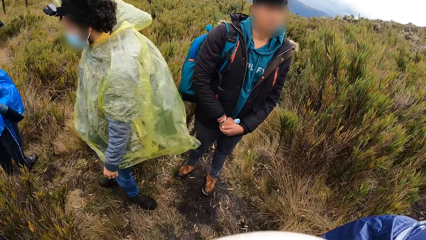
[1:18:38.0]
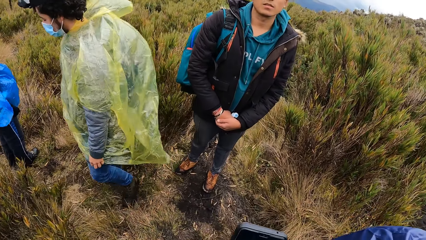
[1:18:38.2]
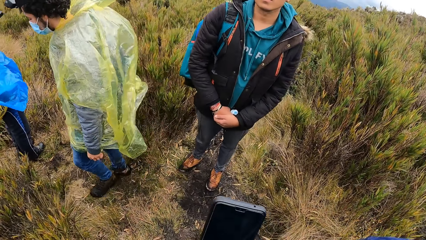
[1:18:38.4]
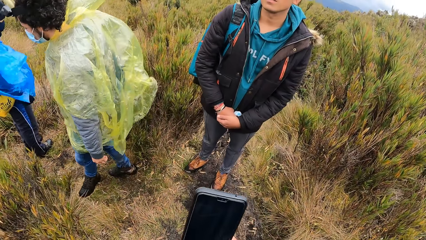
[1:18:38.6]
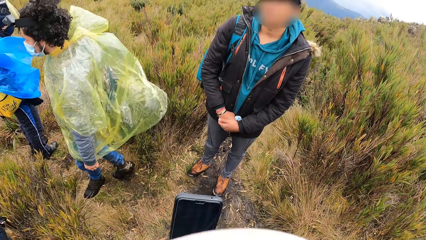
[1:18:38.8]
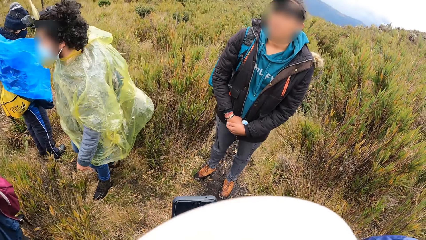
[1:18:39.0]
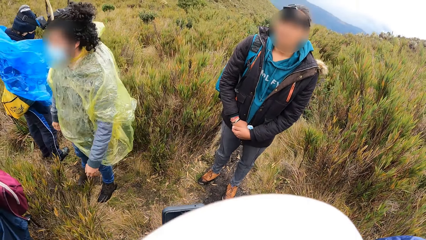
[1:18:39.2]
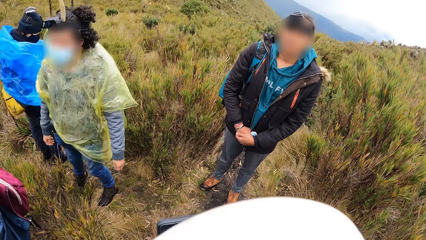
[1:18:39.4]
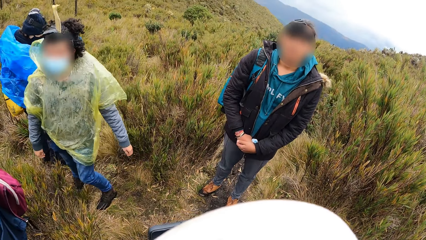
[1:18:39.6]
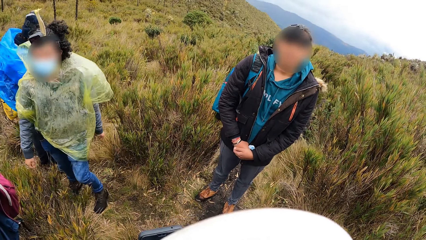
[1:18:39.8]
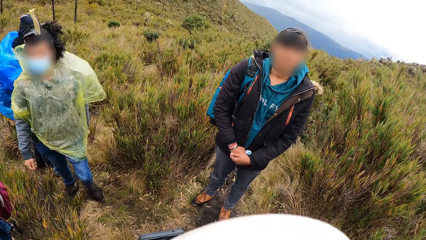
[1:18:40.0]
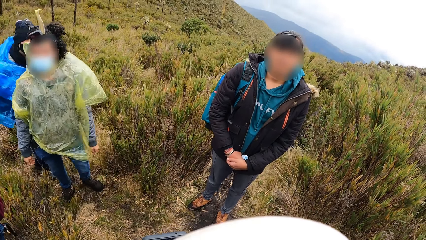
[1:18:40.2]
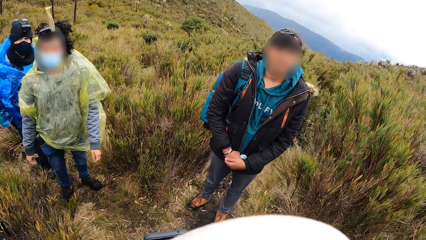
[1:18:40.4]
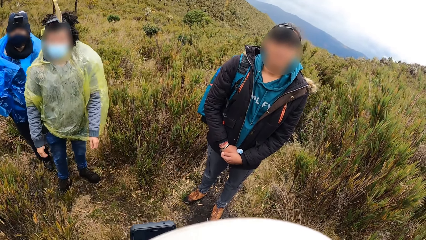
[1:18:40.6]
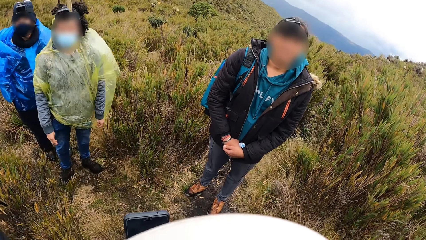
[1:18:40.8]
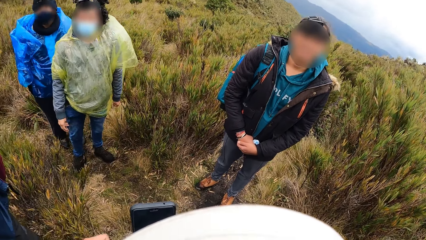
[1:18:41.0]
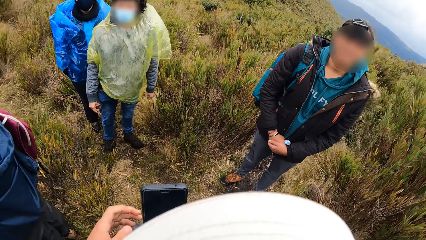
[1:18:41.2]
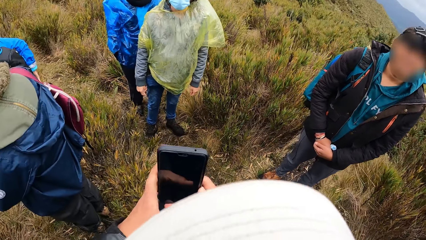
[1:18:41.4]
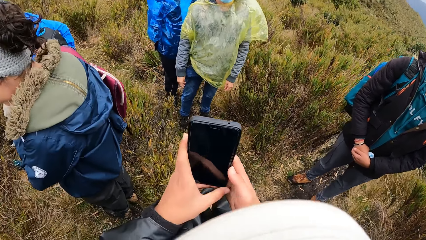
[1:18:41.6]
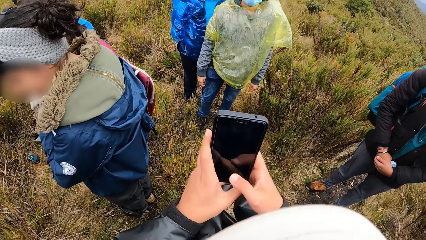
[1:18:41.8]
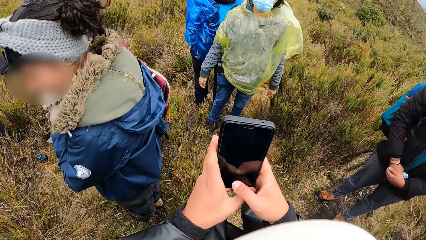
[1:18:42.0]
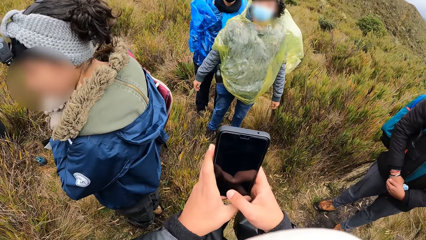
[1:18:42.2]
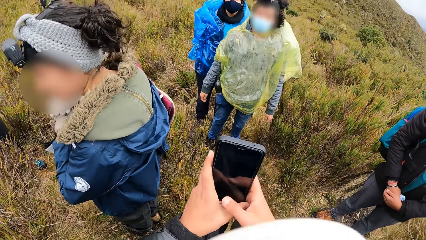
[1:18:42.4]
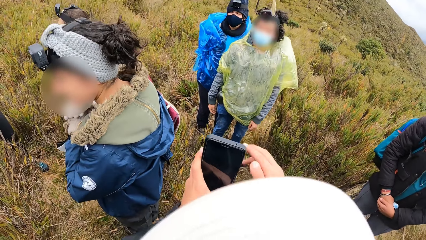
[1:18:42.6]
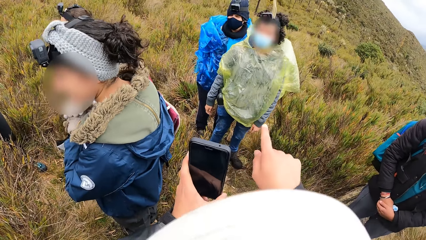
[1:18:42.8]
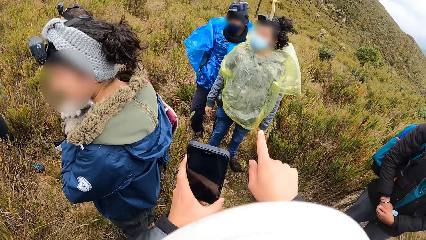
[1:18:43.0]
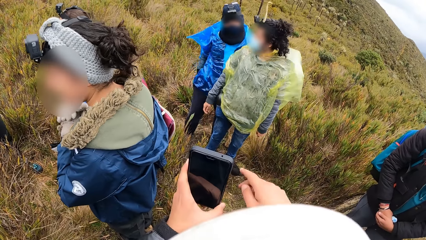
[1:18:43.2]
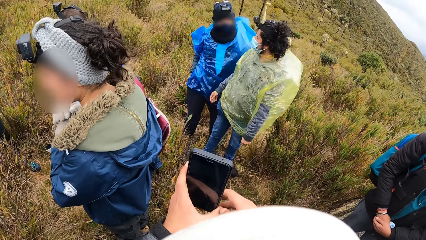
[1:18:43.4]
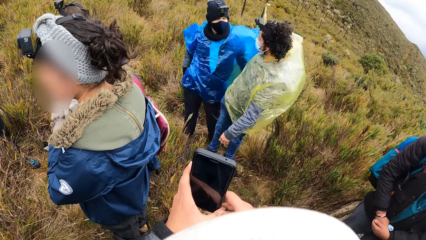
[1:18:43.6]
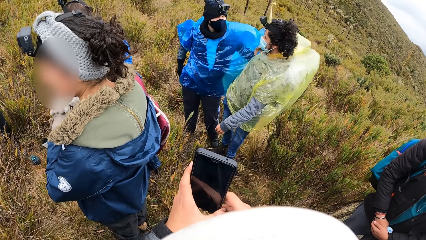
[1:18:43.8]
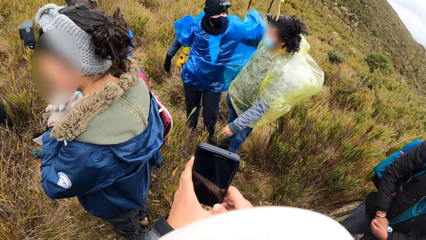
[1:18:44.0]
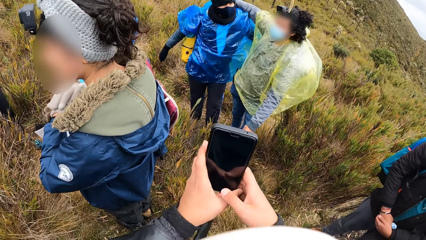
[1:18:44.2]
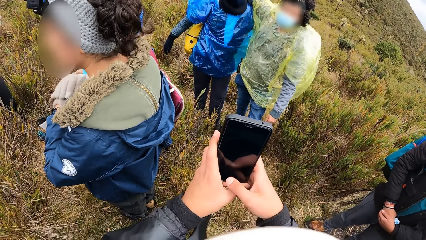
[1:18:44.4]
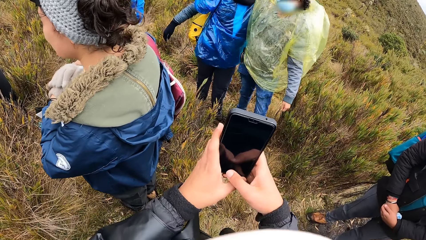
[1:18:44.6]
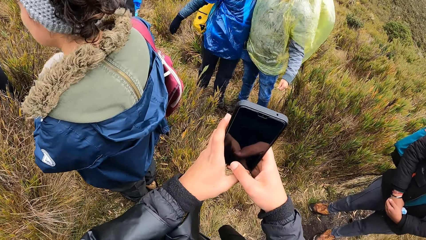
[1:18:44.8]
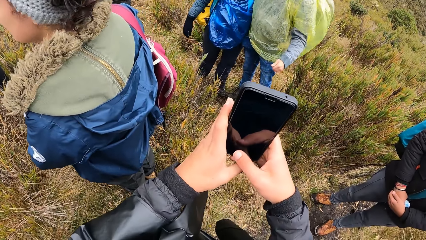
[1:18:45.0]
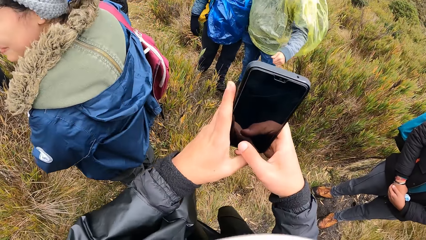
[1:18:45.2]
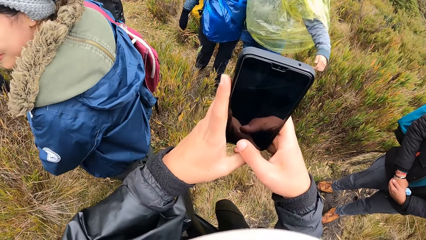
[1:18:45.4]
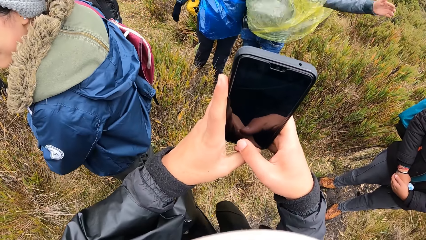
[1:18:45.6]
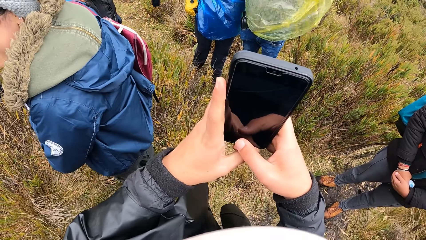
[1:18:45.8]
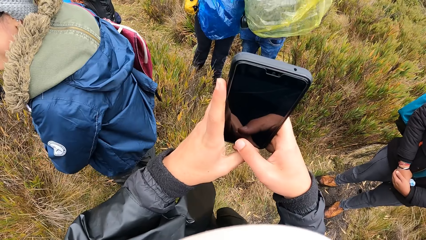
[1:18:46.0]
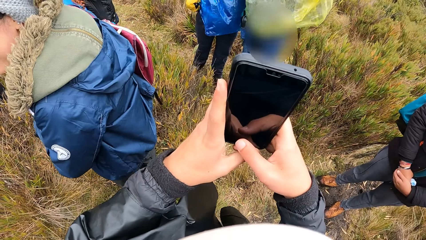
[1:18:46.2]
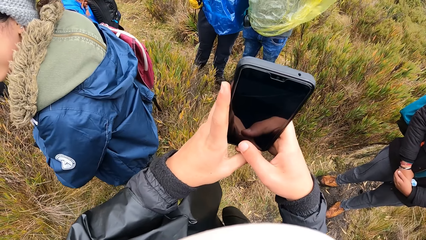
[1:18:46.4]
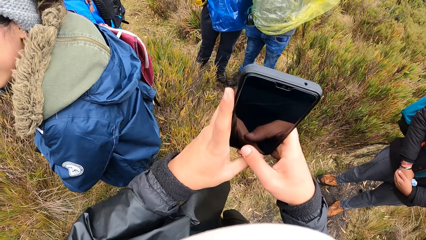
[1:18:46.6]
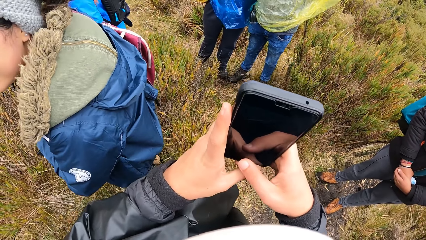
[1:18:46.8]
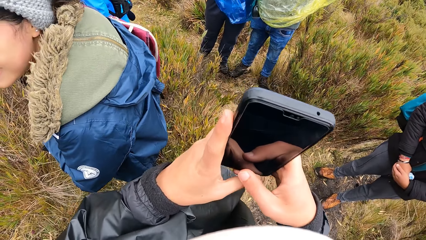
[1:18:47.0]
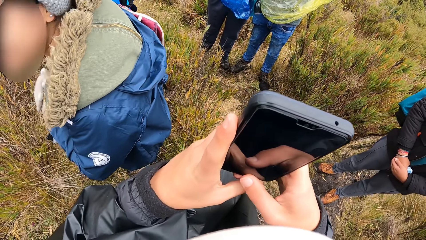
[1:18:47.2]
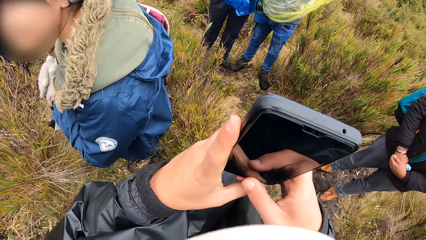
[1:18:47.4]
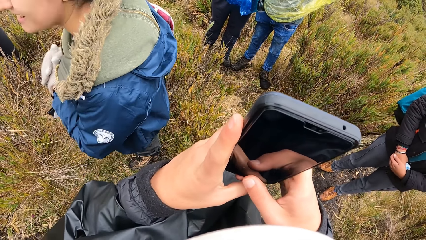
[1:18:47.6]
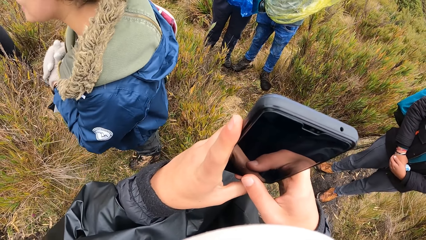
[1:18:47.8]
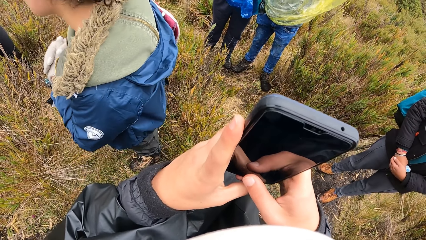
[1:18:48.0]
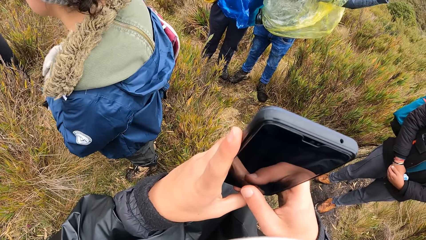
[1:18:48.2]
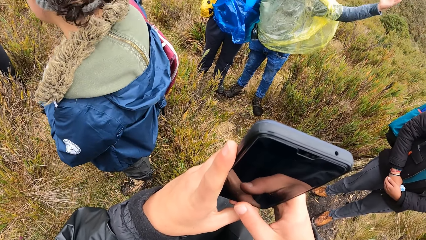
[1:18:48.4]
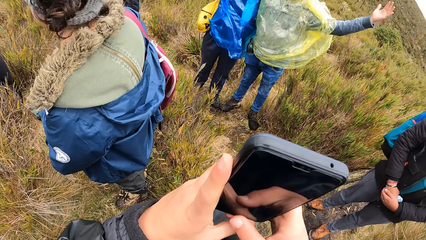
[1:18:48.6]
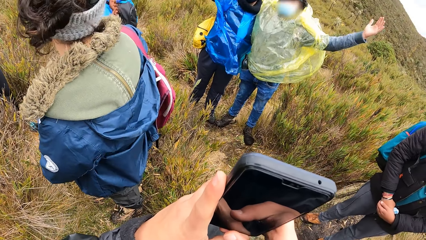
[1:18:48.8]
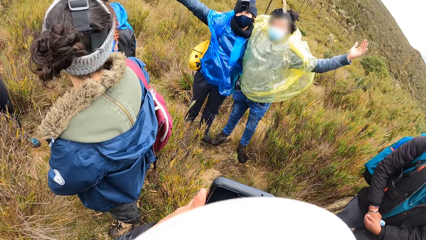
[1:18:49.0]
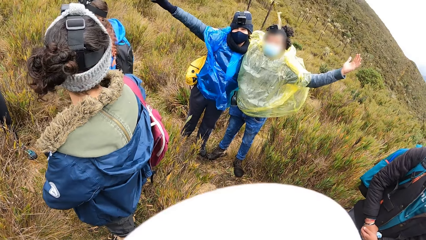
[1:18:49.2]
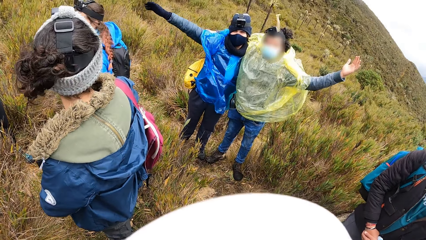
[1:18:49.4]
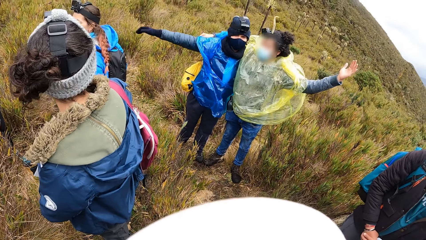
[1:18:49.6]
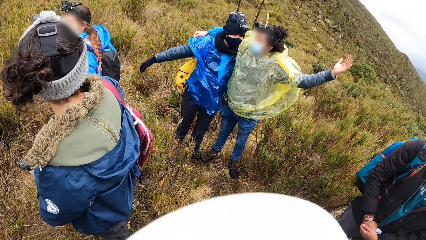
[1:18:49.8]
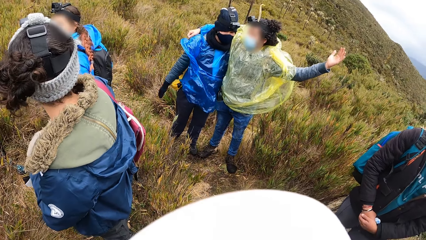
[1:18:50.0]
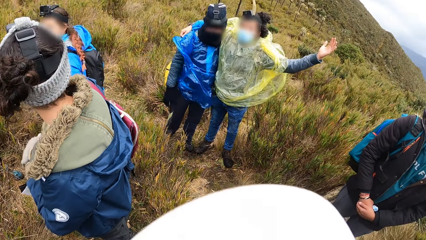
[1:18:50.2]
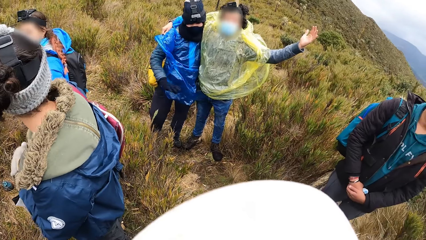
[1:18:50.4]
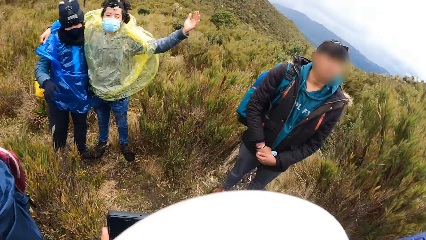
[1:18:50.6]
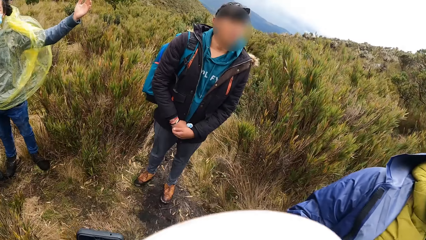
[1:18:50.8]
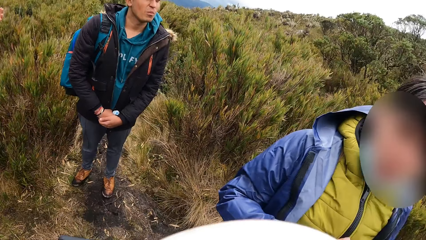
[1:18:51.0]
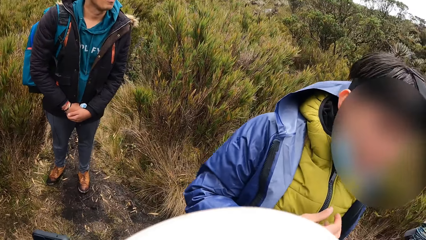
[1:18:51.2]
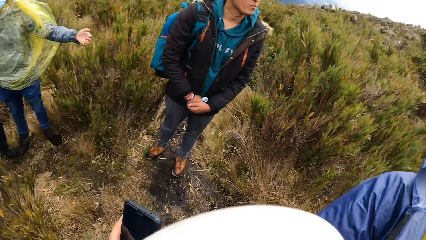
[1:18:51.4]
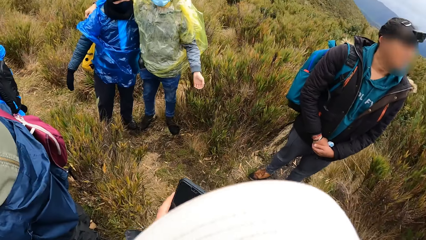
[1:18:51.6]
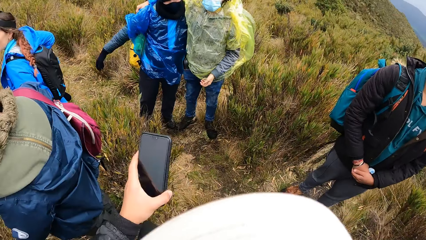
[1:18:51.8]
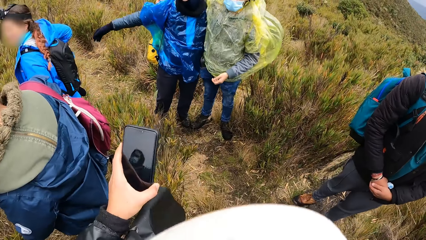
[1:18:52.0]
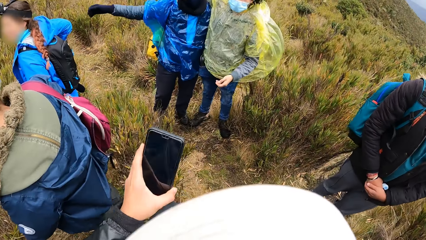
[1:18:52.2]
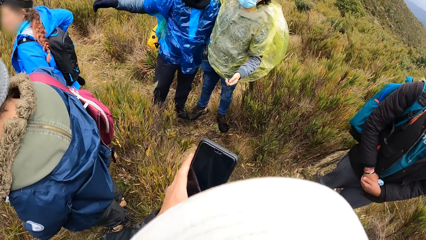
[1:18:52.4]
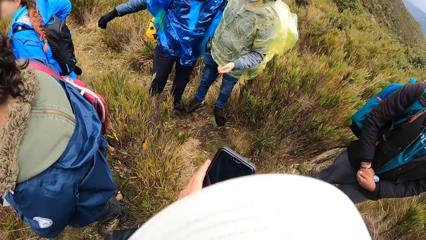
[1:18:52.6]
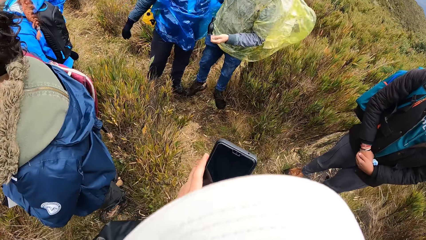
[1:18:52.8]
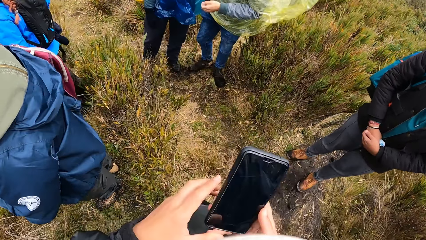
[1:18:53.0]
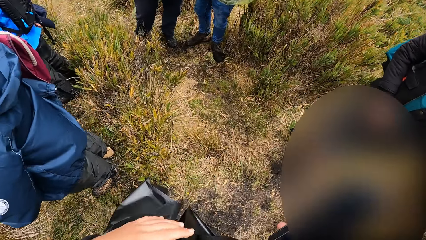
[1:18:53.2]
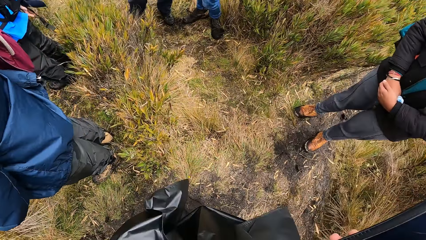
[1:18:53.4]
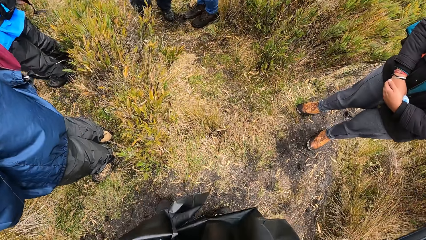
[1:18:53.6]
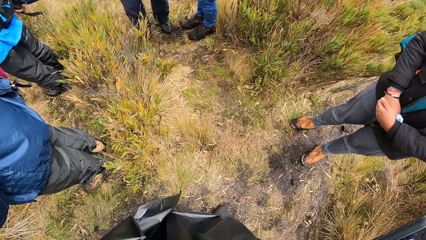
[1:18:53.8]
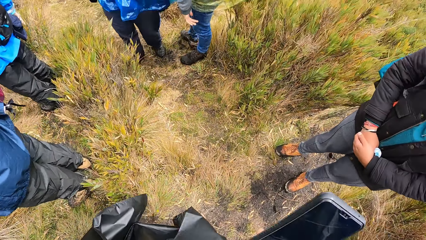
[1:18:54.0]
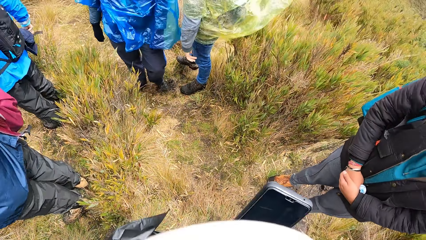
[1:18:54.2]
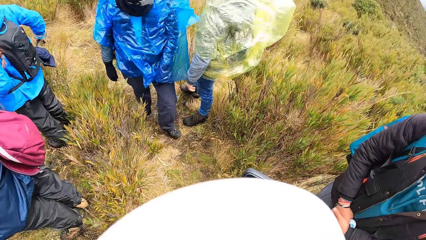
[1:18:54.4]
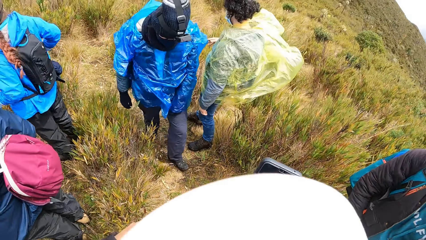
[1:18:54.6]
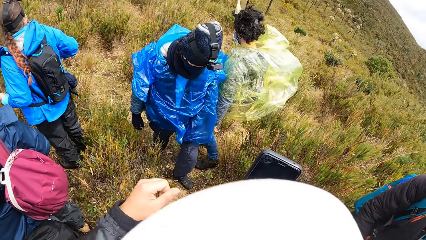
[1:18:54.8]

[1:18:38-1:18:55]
The camera wearer browses on a phone. He holds the phone with both hands. He takes a photo. He takes a picture of a man and a woman with the phone in his hands. A man and another man lift up their hands.
